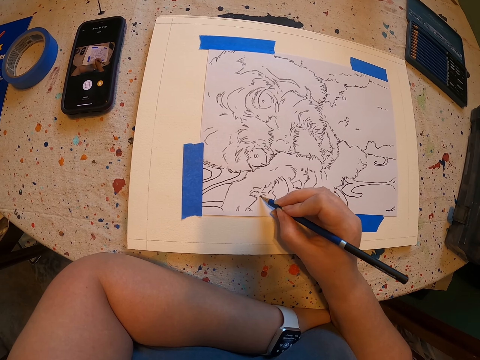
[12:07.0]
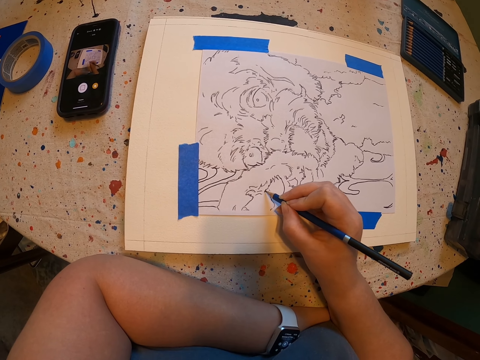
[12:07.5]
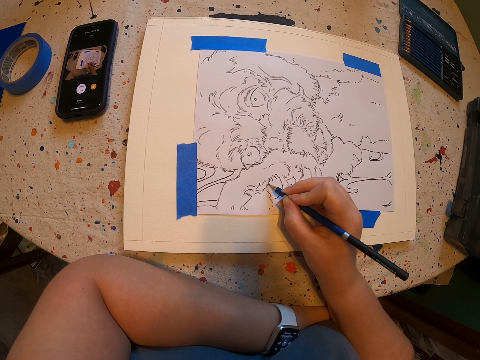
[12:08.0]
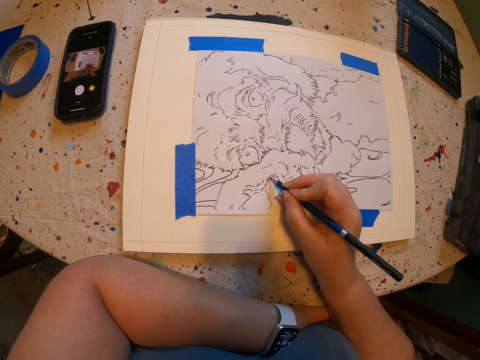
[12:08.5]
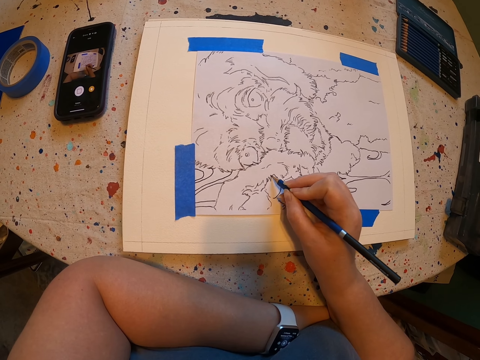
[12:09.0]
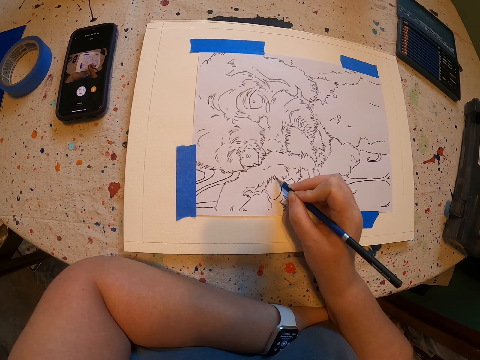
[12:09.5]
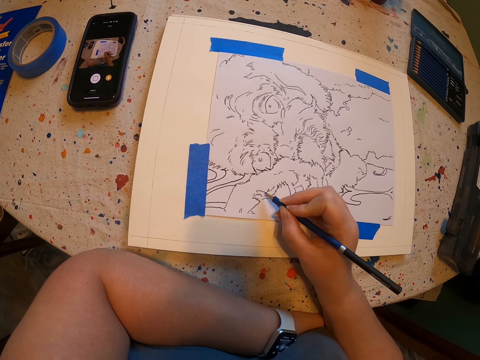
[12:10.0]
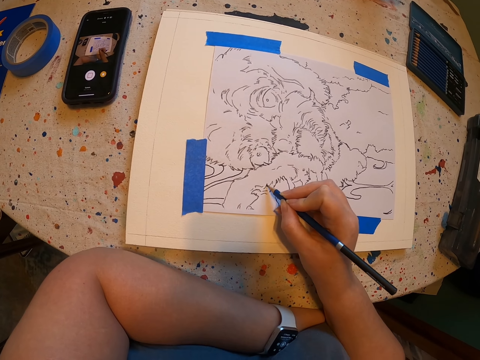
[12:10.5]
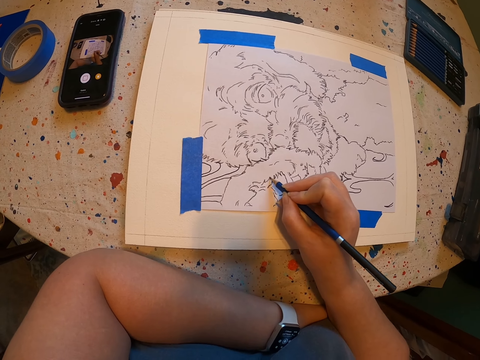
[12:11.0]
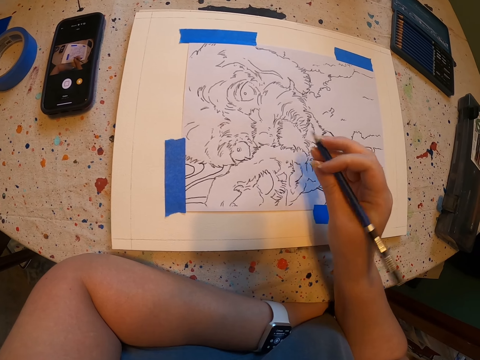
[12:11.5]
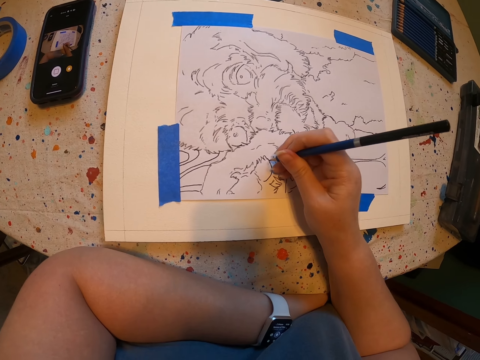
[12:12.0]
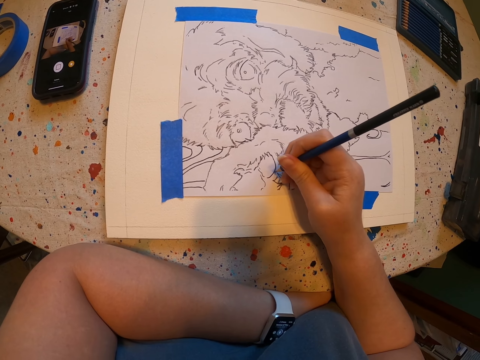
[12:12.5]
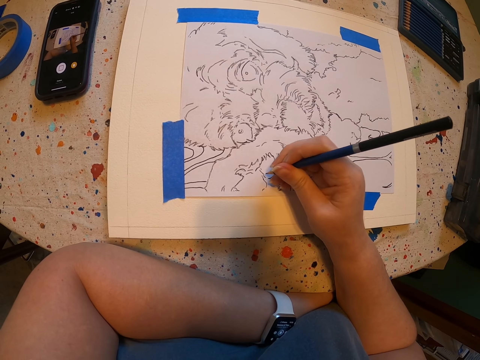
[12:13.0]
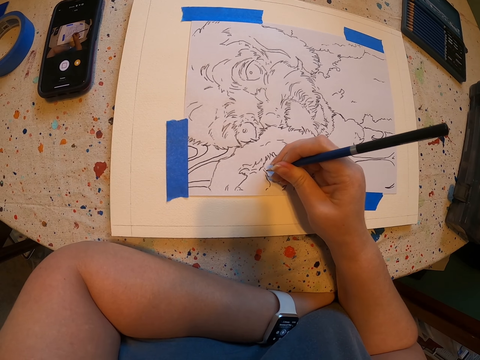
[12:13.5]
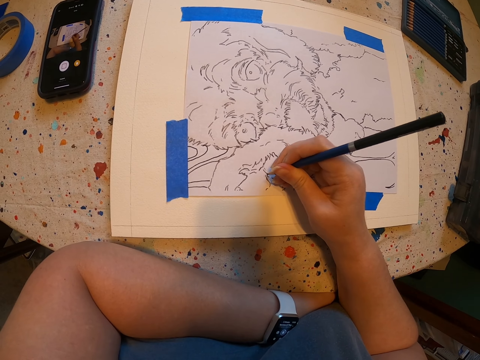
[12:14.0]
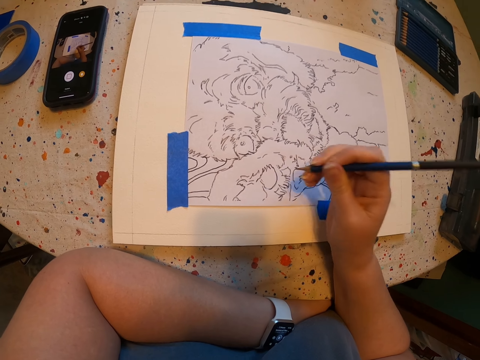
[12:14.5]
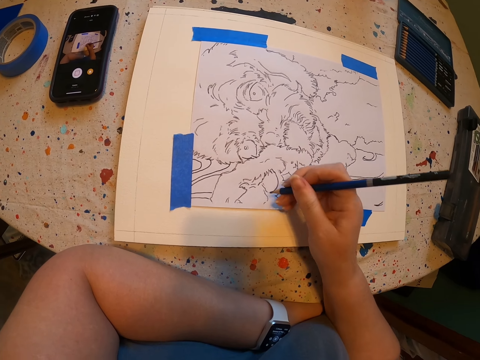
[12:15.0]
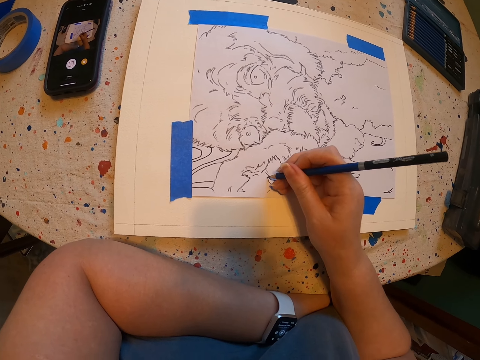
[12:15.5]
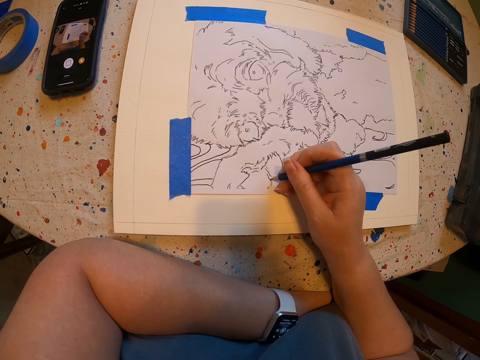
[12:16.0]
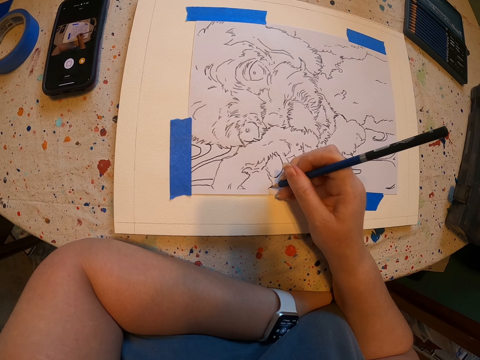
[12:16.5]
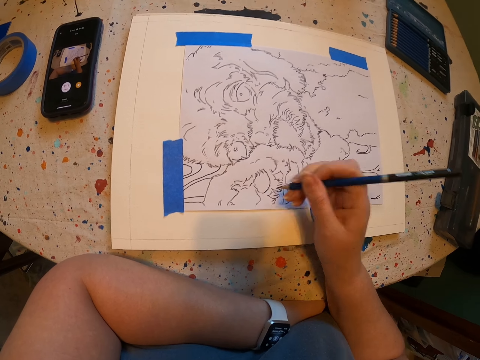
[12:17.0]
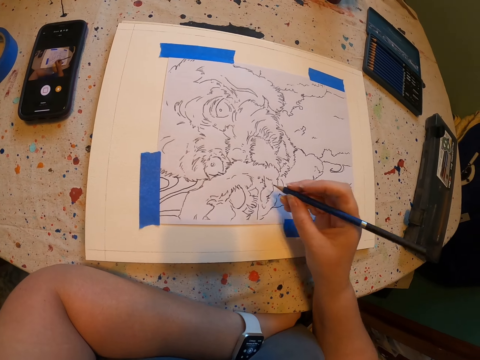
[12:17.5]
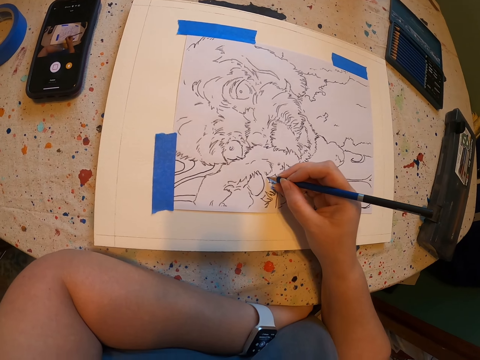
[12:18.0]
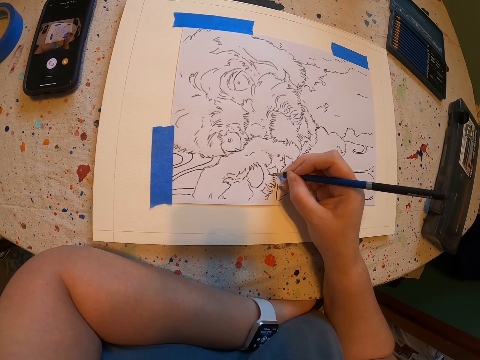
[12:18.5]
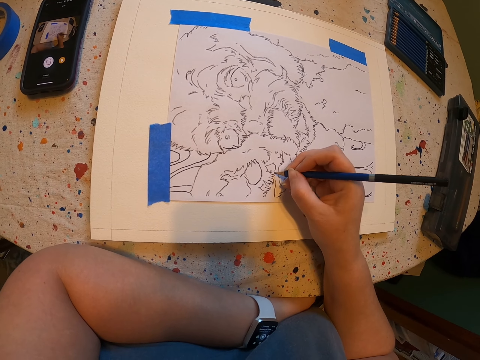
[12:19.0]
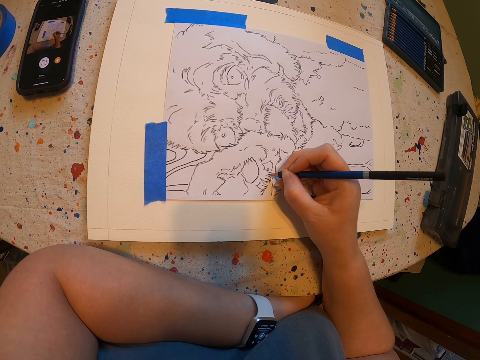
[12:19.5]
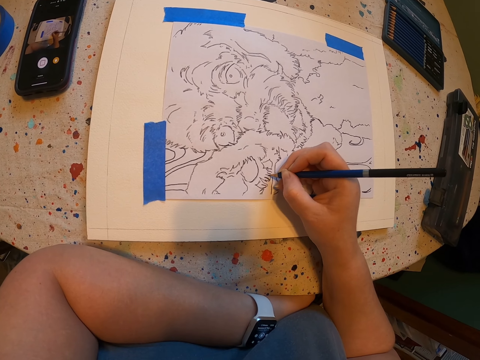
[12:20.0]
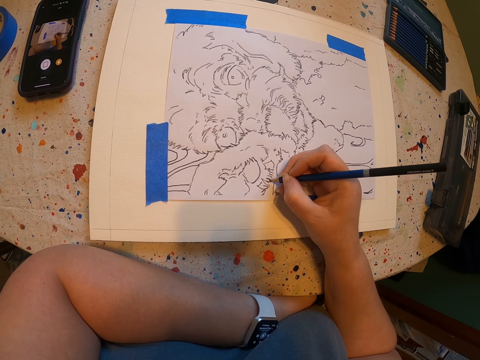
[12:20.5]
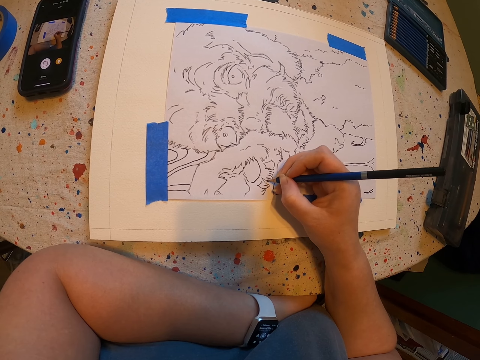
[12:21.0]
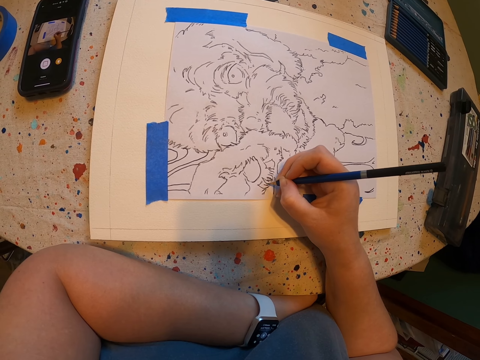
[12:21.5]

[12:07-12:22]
The camera wearer moves hands. They draw on the paint paper. They move hands. They draw on the paint paper. They move hands. They draw on the paint paper.

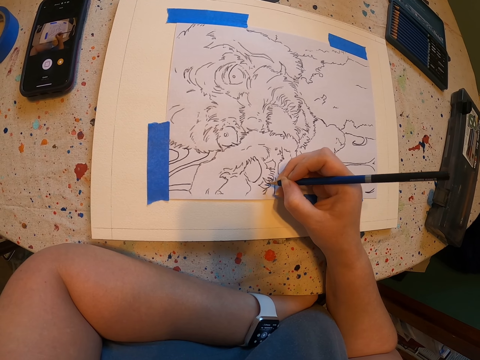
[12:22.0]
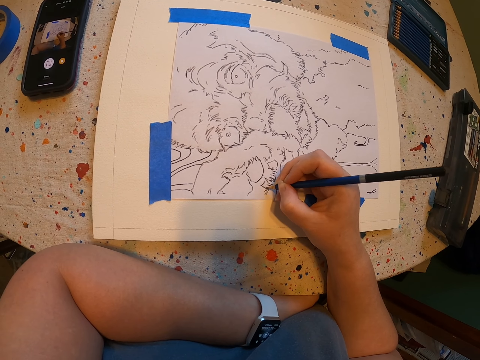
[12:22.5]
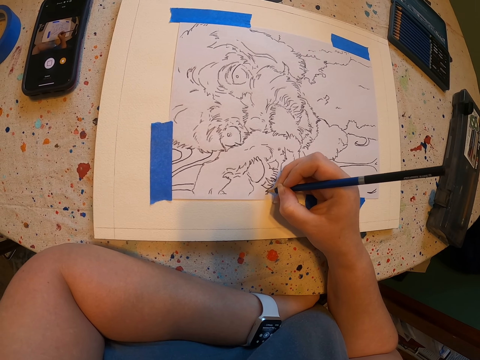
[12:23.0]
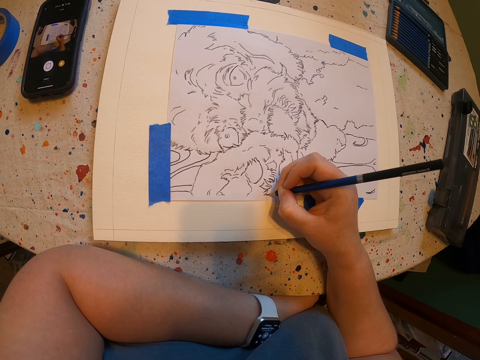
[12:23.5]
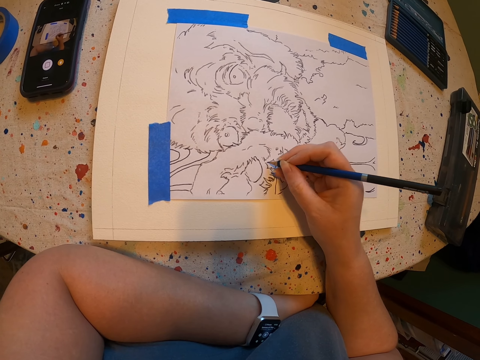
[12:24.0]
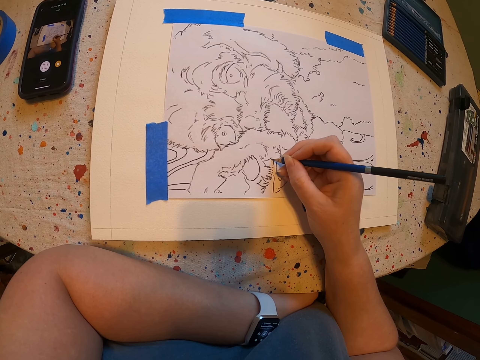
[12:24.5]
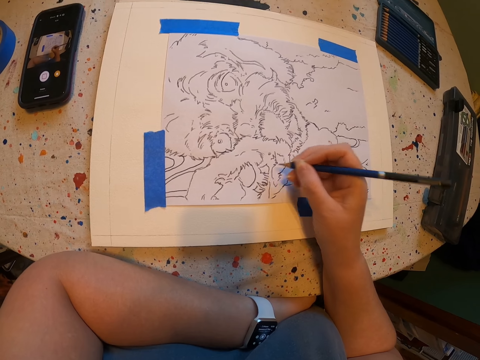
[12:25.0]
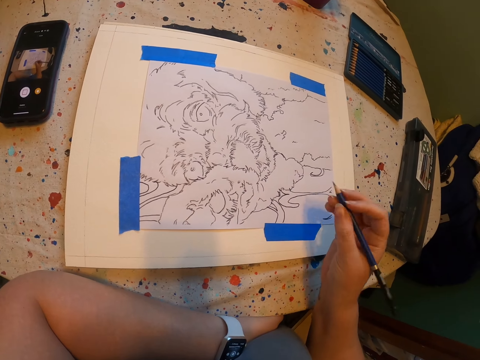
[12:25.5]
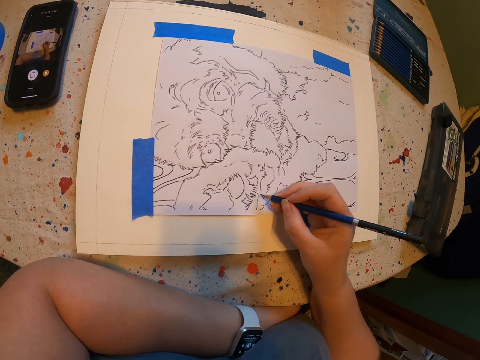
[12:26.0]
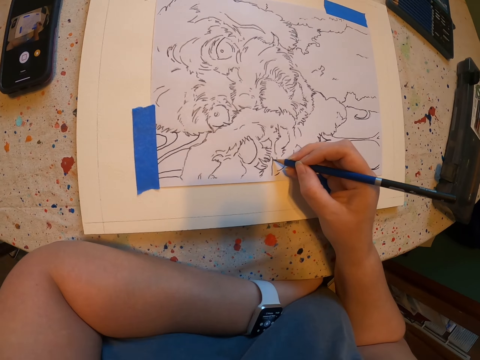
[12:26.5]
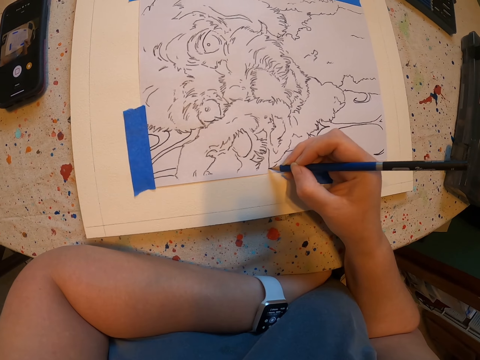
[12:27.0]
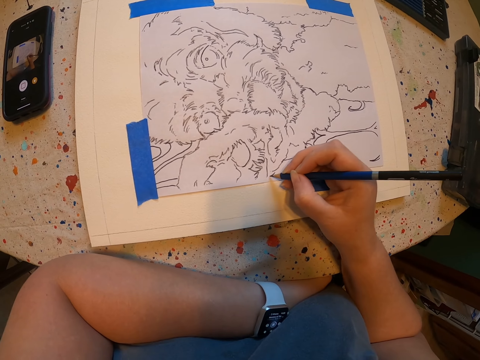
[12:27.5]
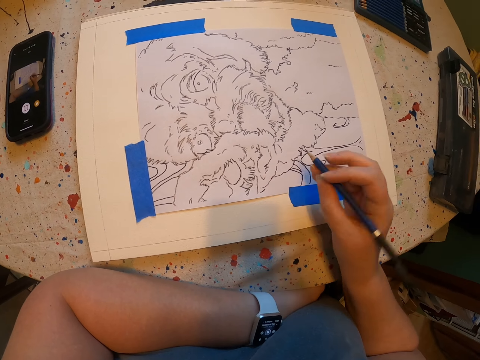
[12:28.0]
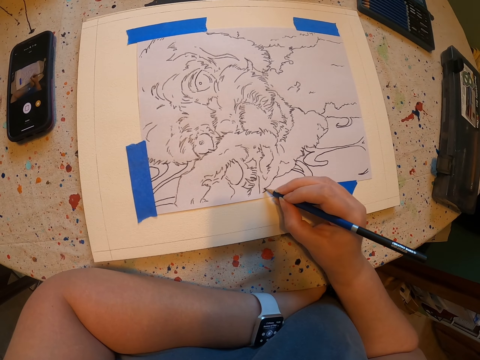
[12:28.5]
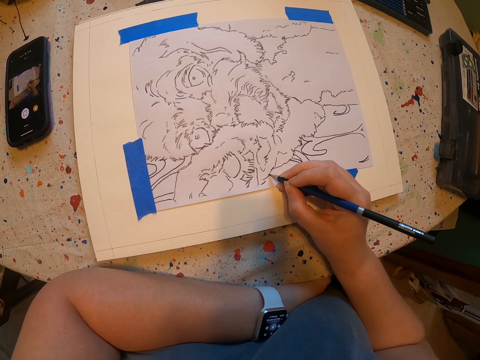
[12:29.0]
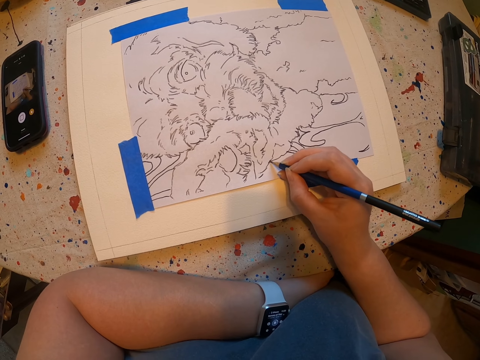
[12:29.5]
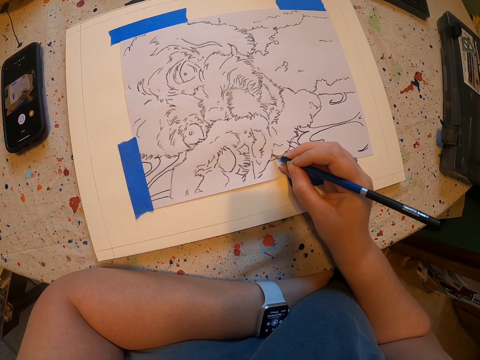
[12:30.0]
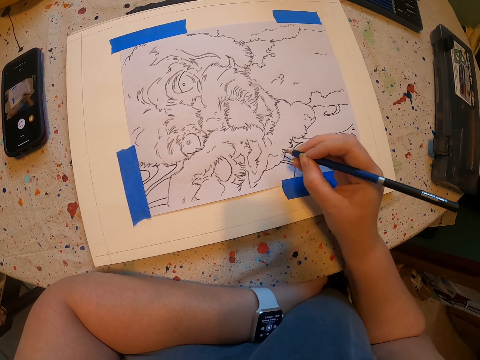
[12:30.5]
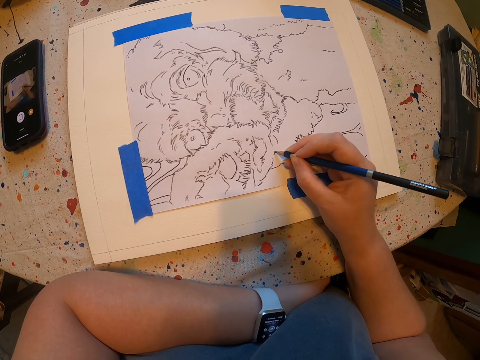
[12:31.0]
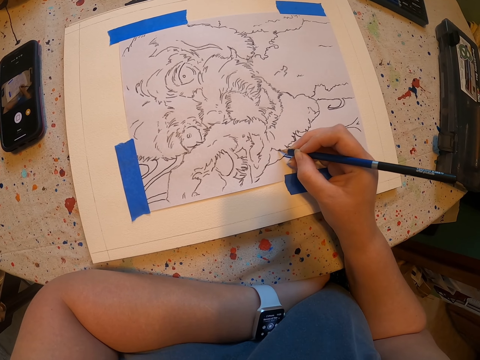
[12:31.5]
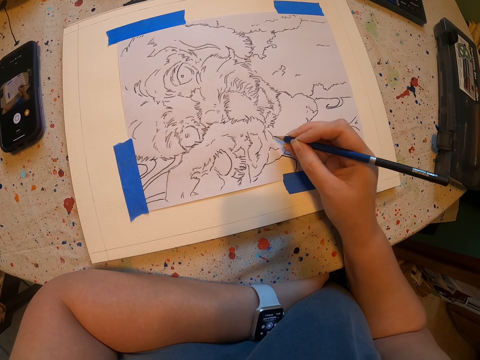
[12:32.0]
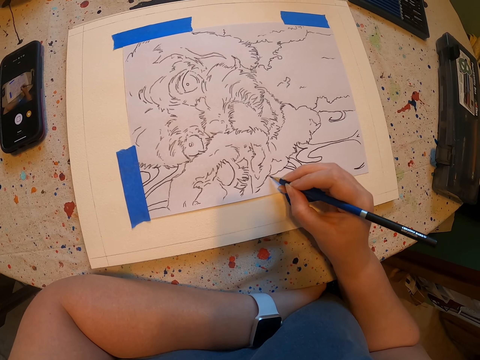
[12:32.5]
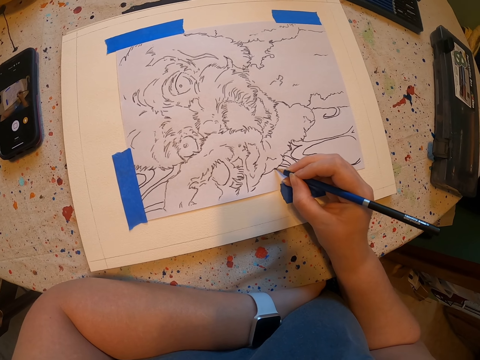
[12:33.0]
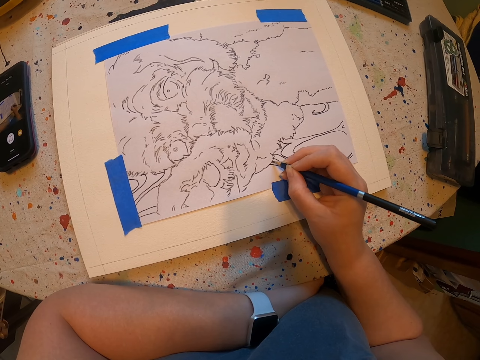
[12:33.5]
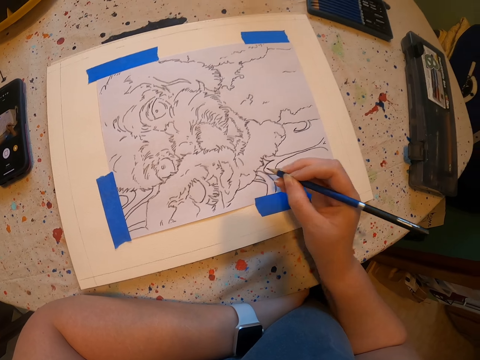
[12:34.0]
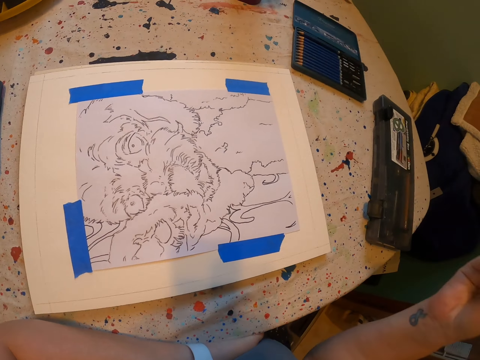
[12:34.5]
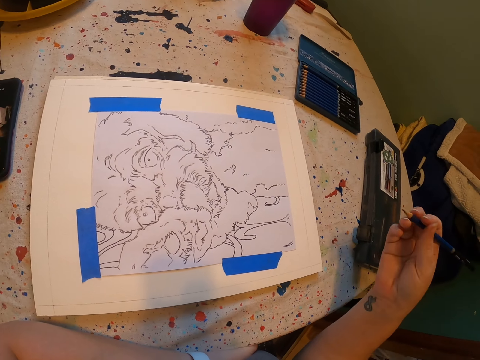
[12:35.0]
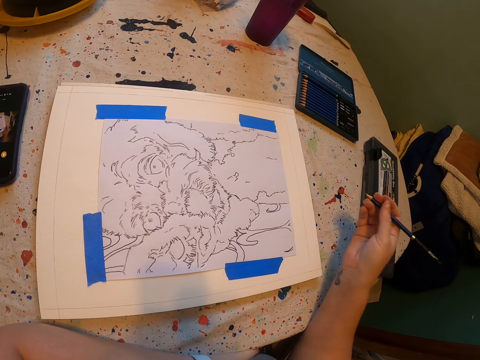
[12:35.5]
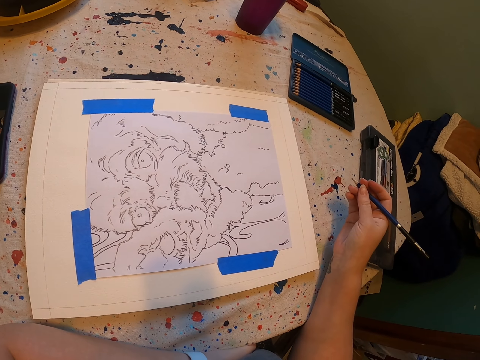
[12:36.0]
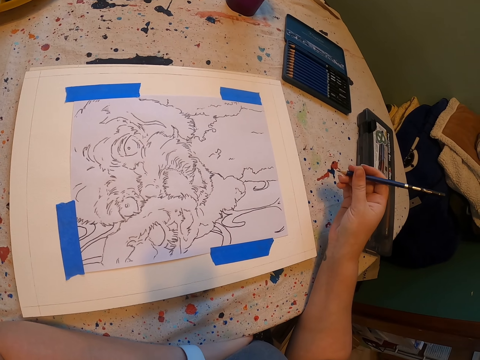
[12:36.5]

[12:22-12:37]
The camera wearer moves hands. They draw on the paint paper. They draw on the paint paper again. They move hands.
